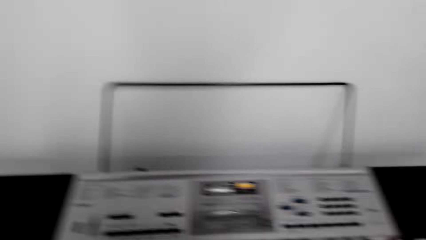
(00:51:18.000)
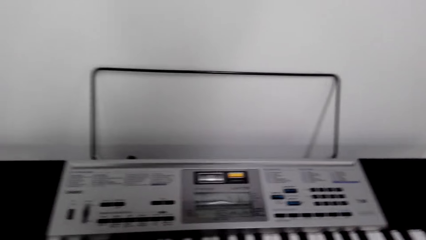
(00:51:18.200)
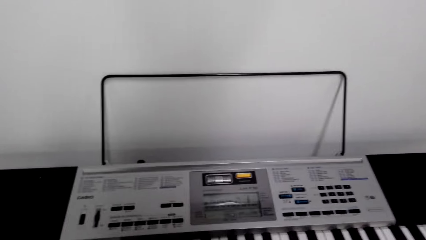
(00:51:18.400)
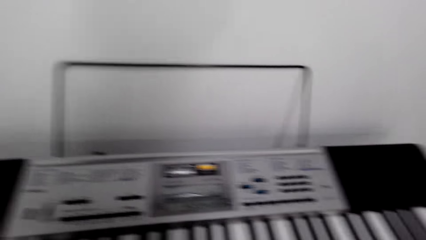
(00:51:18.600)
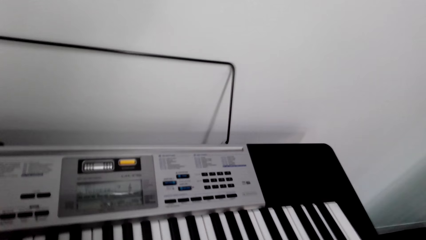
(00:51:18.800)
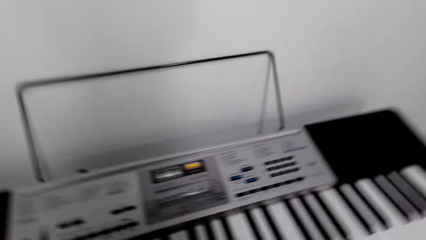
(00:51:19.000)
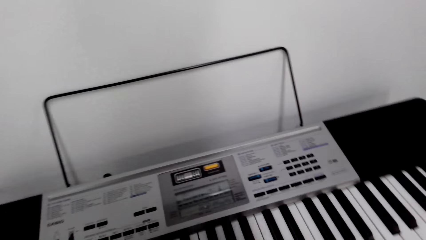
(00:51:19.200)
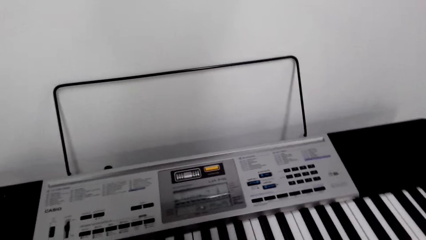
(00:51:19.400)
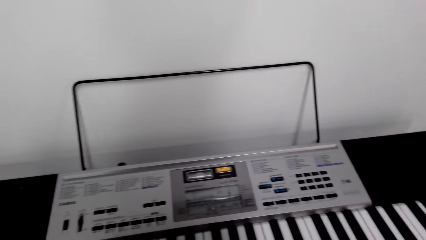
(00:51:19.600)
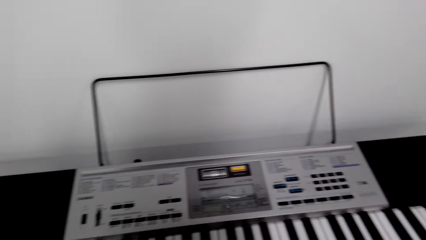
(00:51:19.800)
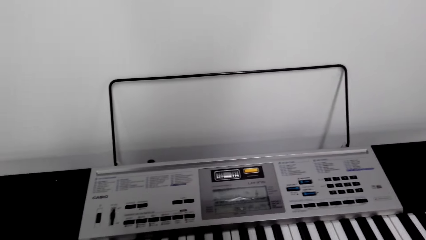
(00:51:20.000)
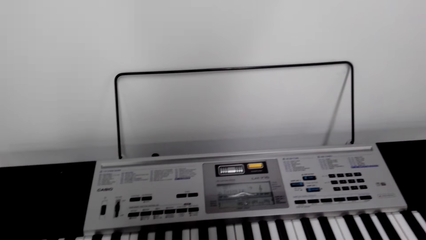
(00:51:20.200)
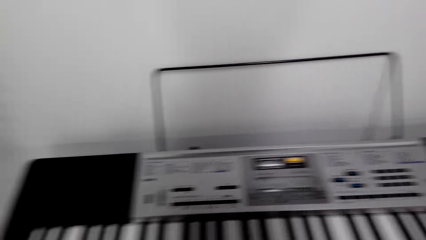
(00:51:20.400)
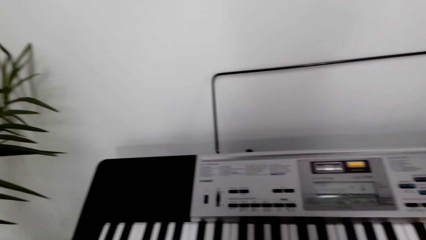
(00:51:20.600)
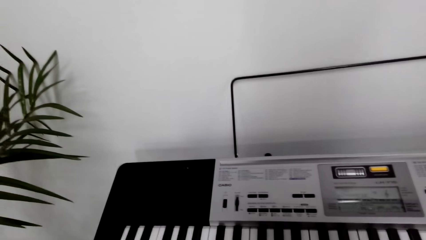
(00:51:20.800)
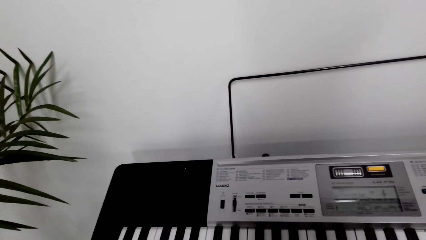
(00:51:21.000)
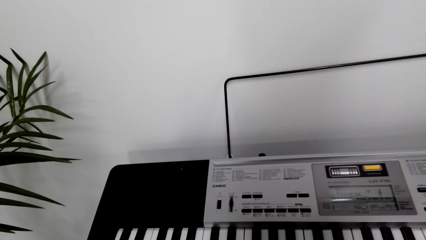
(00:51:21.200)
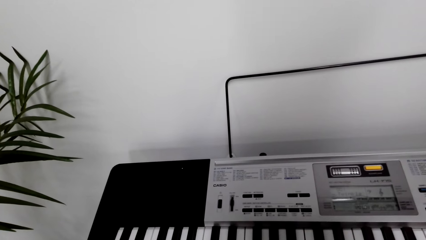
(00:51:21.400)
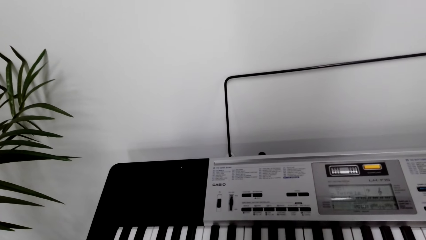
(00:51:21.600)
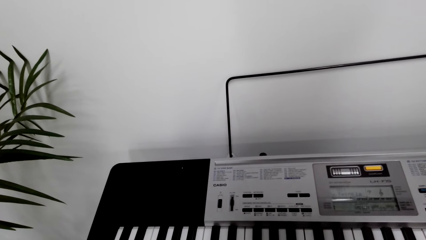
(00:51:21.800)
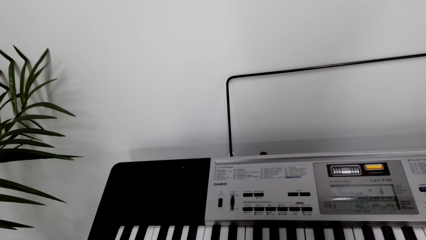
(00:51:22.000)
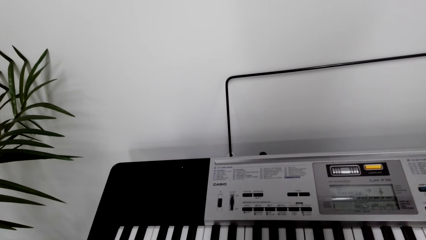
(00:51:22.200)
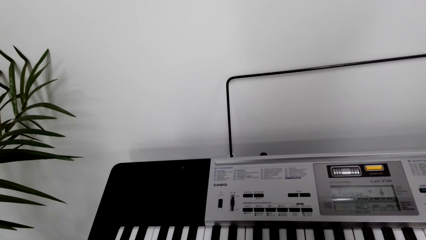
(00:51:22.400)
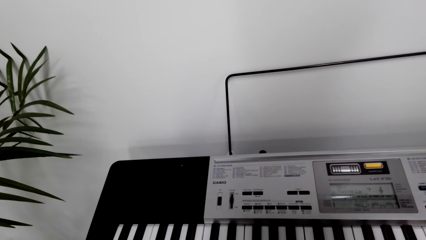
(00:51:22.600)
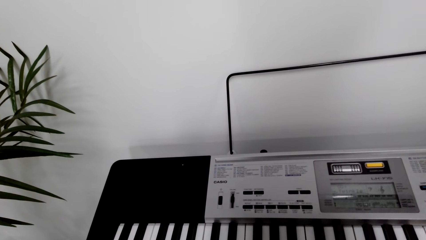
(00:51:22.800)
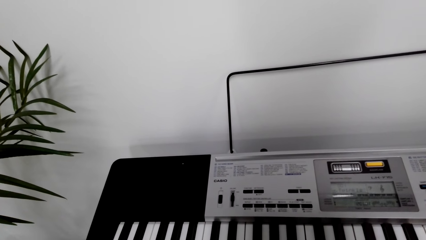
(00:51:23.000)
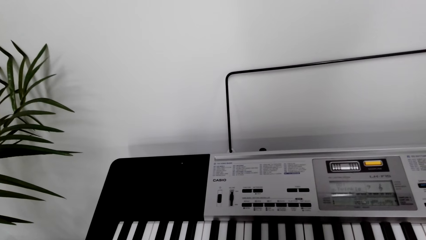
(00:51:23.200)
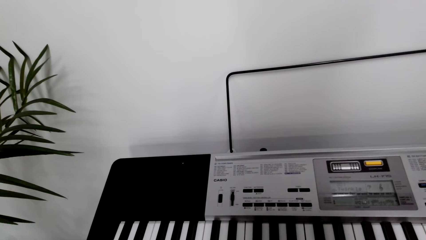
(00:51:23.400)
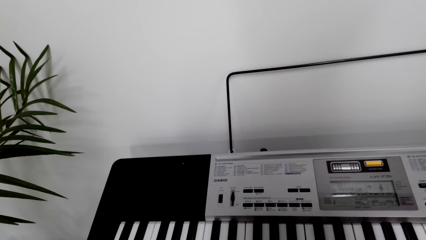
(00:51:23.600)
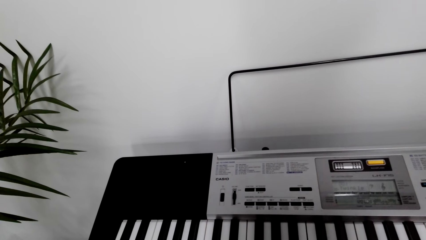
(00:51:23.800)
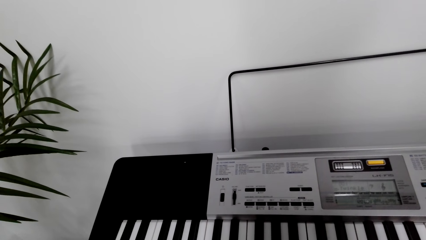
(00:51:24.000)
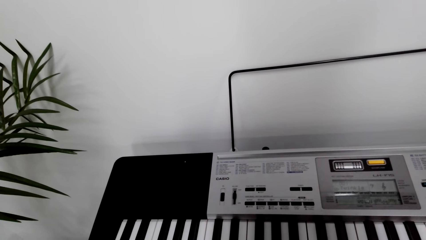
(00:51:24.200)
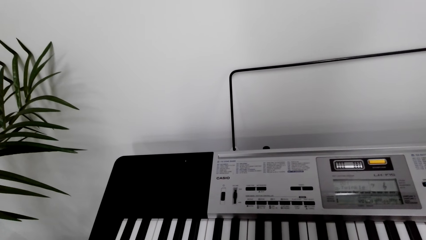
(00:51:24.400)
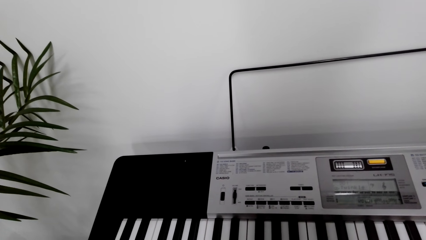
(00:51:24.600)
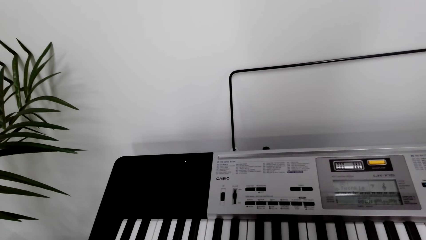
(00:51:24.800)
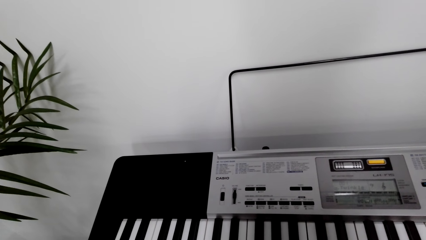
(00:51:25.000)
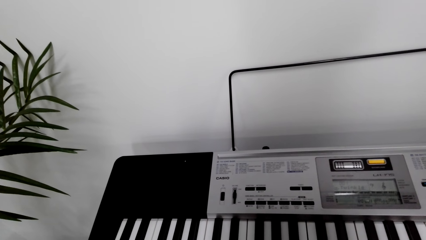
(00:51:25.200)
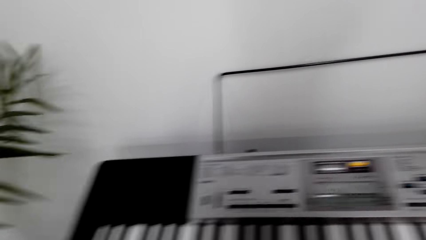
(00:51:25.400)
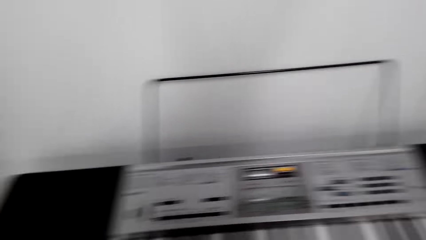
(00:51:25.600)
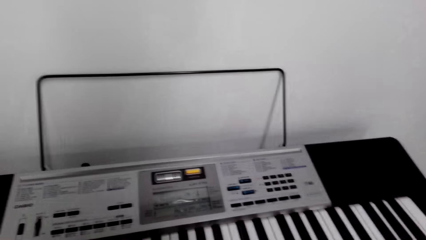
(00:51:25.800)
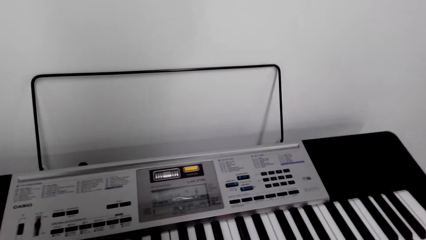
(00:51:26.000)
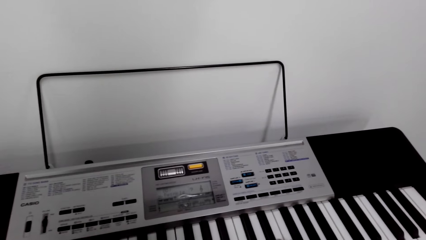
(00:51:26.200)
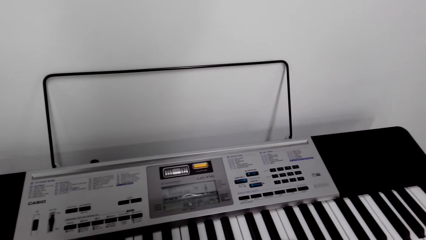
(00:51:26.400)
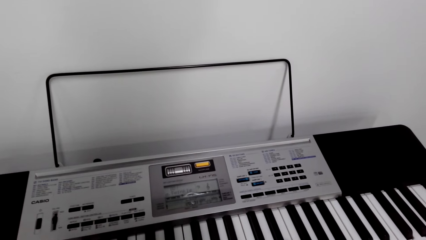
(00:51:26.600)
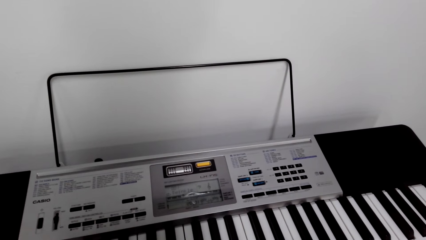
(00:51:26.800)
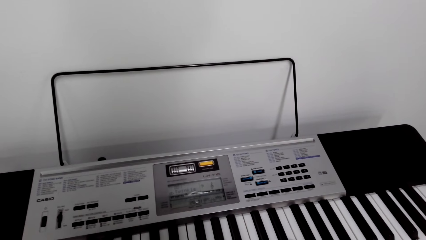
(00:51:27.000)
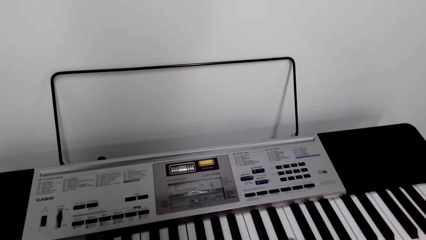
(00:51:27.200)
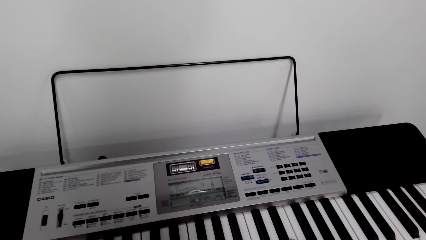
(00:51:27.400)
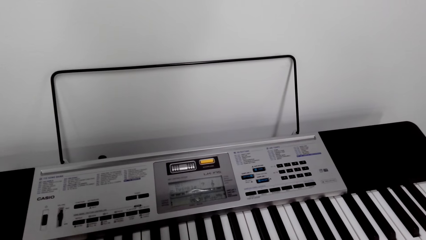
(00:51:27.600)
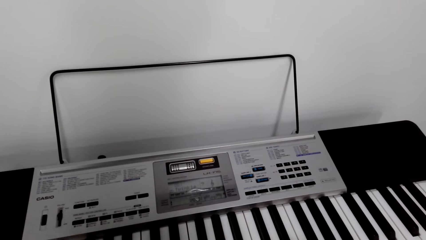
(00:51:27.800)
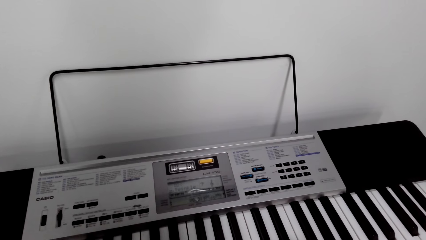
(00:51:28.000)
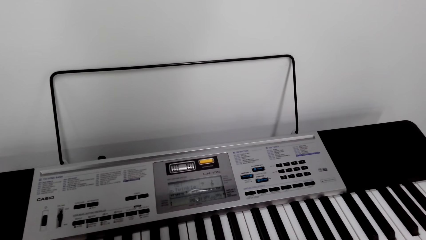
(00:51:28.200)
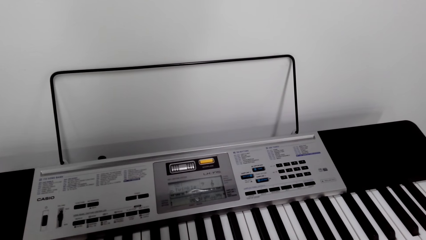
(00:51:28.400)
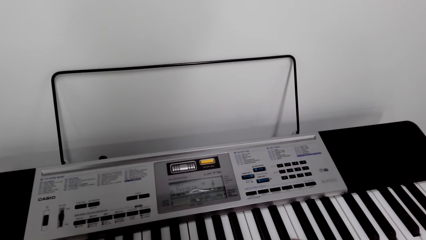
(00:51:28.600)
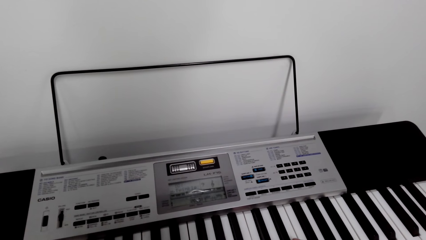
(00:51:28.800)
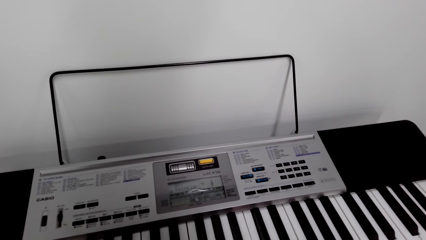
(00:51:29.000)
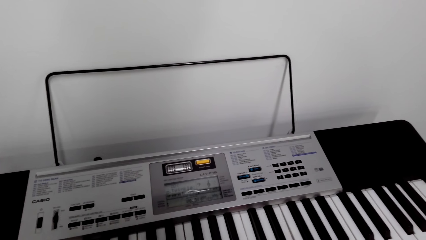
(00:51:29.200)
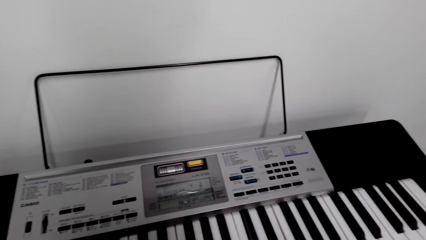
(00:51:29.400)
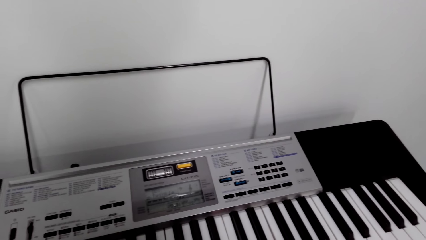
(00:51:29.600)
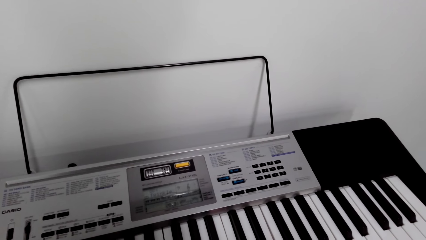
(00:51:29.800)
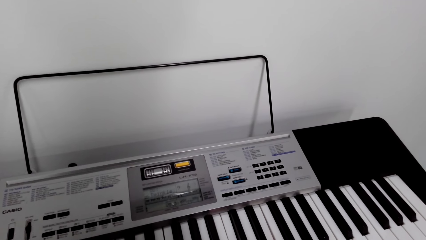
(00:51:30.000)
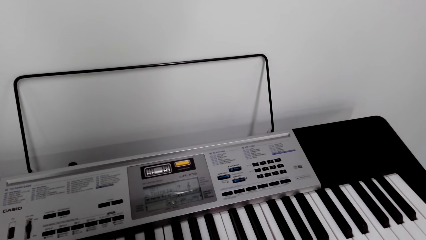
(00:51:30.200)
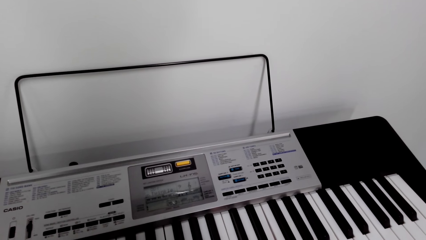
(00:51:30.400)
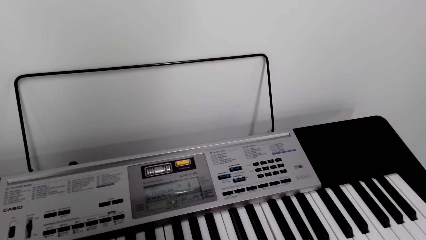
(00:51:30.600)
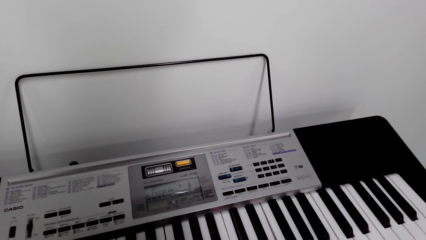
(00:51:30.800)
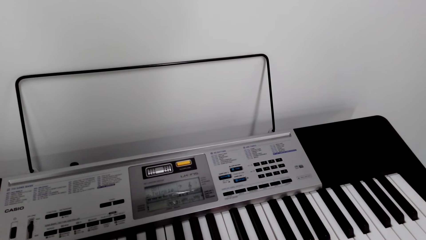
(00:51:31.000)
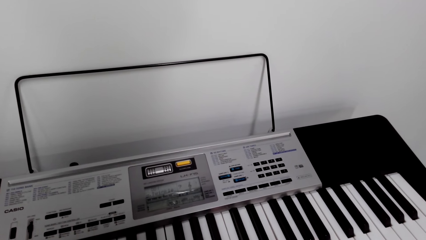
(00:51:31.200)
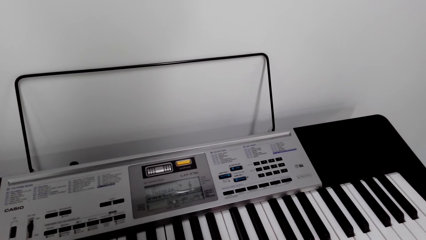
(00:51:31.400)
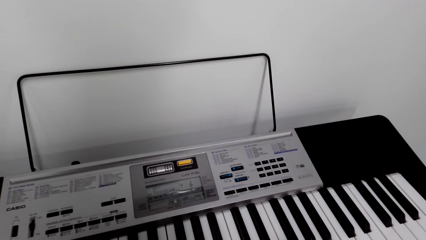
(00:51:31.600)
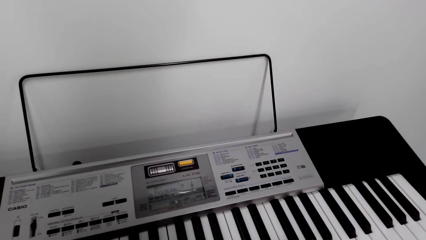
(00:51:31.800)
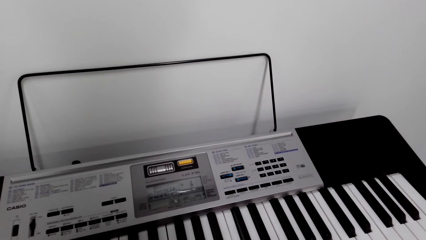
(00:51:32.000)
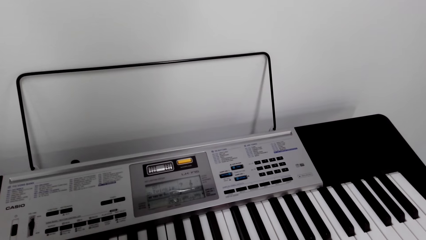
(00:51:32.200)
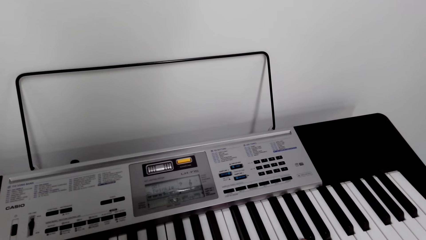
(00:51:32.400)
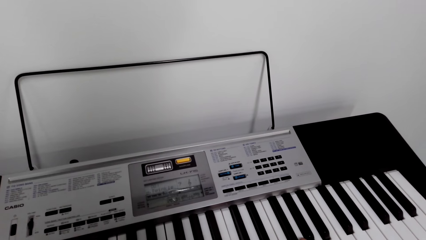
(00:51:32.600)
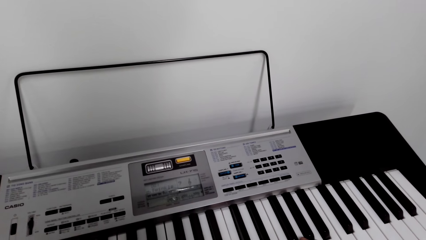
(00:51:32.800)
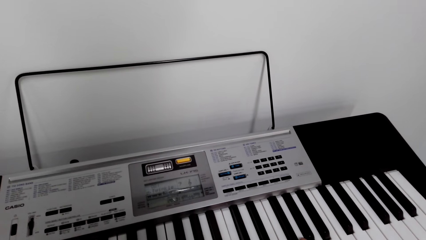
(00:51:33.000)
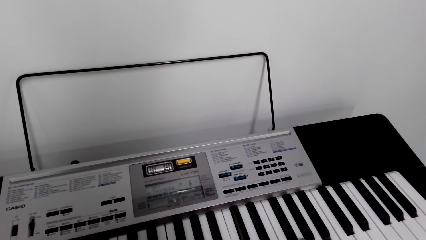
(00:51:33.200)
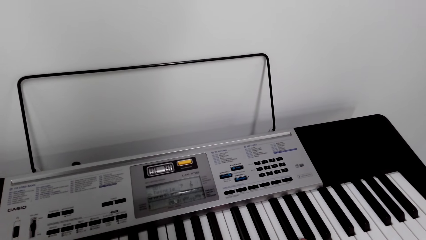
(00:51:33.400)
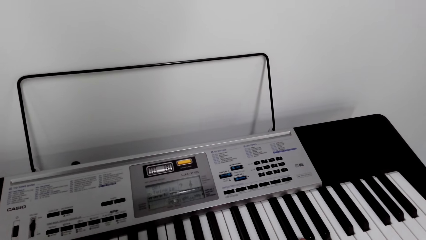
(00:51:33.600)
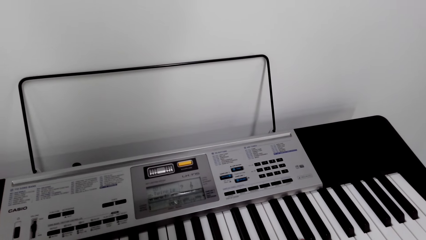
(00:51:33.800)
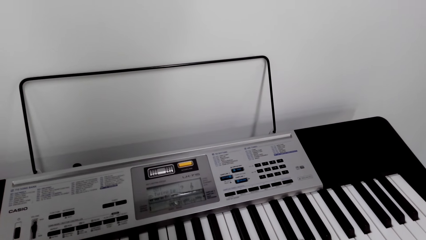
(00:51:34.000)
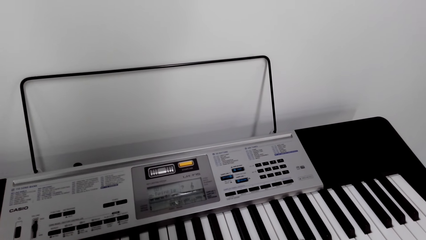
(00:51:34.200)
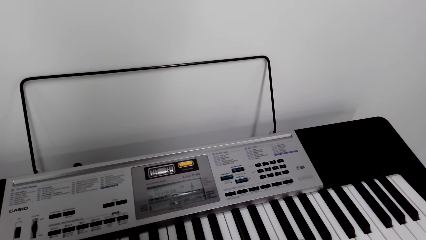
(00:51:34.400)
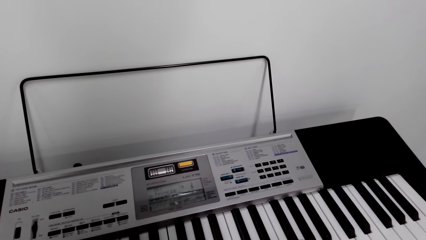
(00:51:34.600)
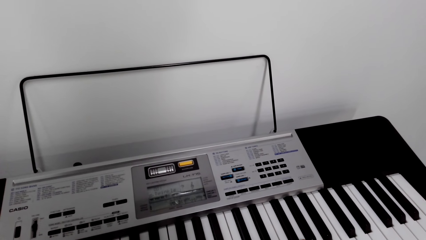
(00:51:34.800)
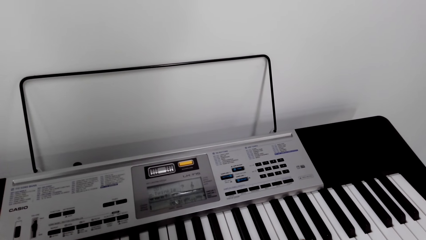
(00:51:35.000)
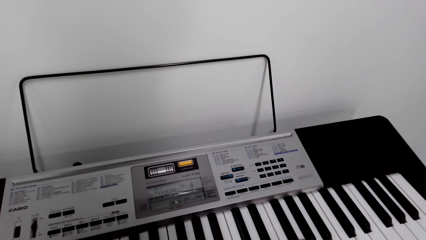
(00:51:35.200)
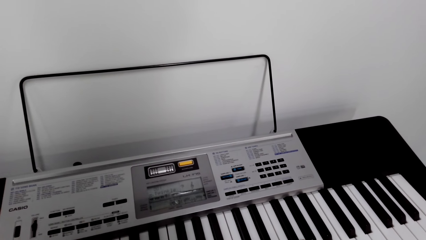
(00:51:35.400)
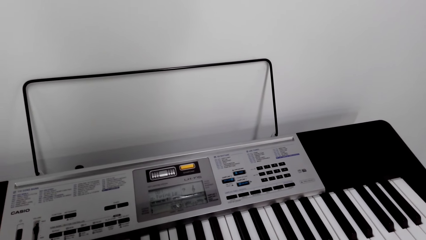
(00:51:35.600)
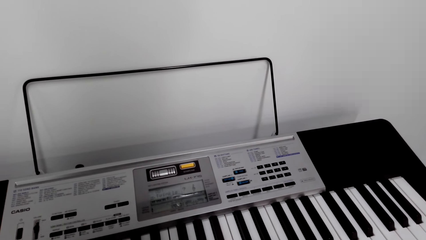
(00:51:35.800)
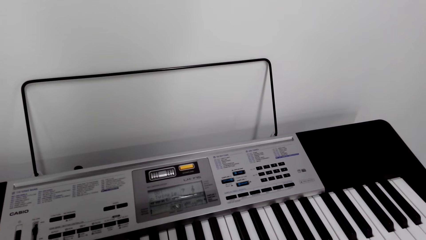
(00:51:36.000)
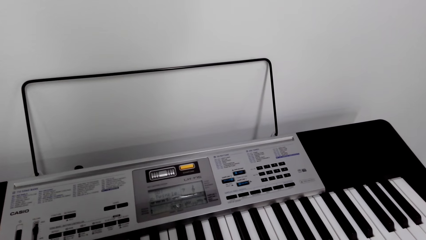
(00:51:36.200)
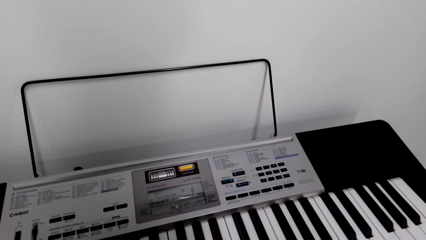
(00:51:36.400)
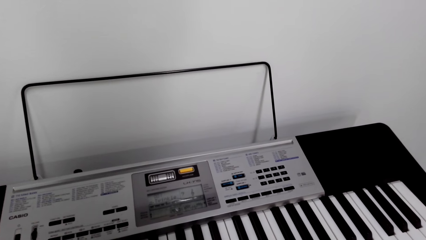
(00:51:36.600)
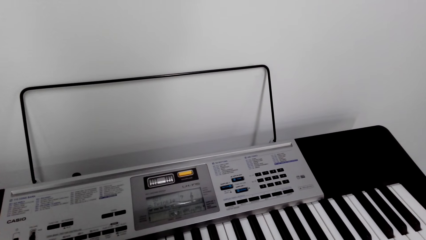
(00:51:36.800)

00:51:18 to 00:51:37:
The camera wearer is talking to a person.
